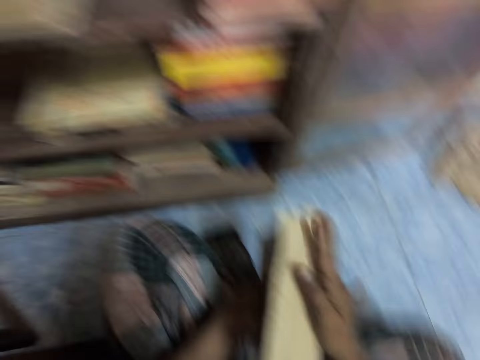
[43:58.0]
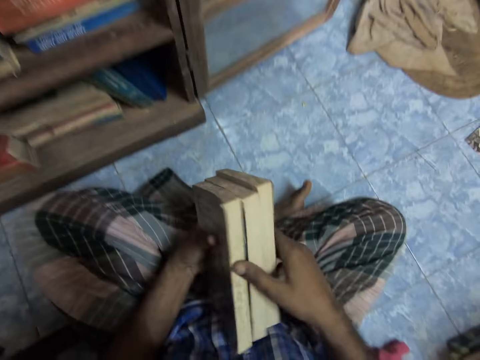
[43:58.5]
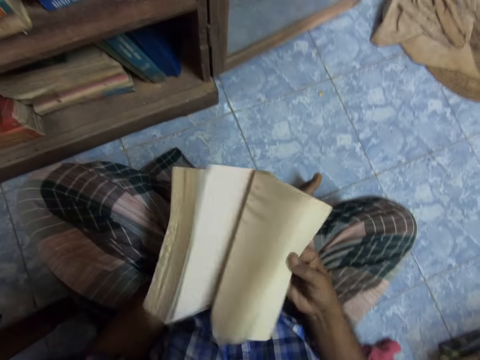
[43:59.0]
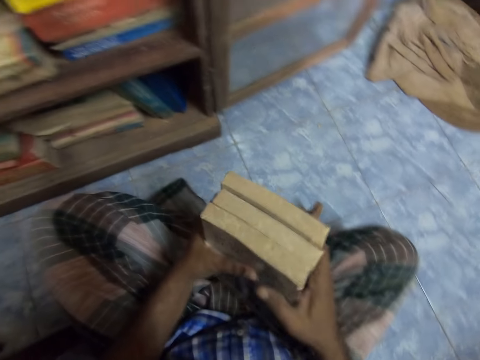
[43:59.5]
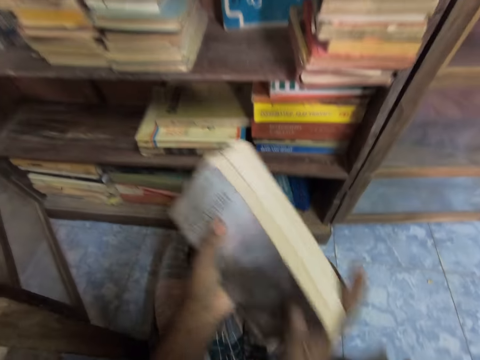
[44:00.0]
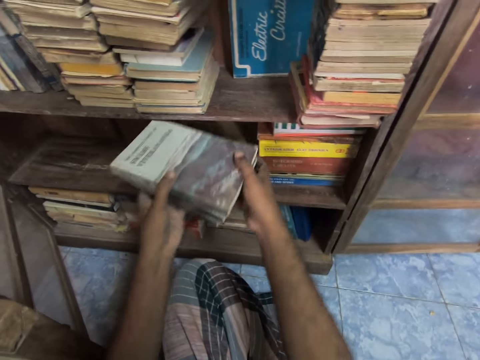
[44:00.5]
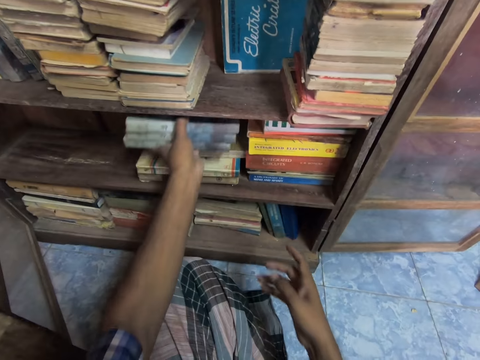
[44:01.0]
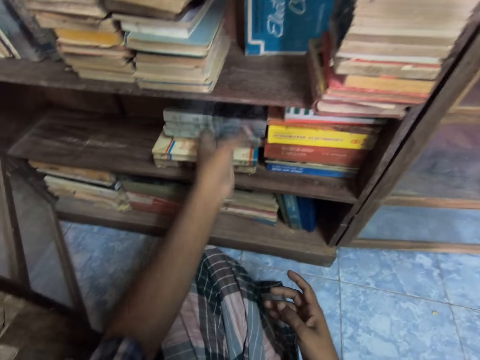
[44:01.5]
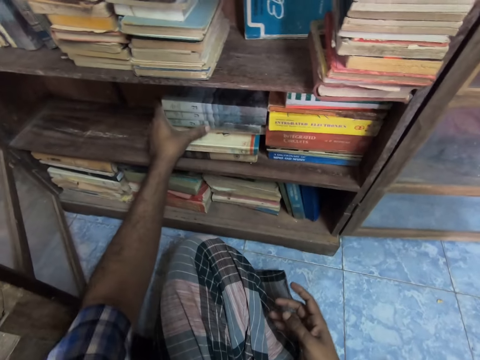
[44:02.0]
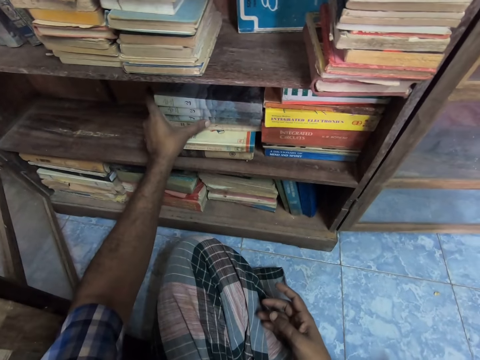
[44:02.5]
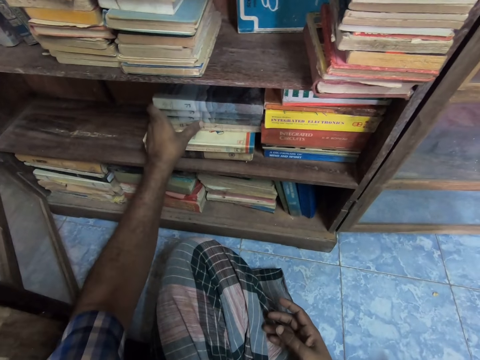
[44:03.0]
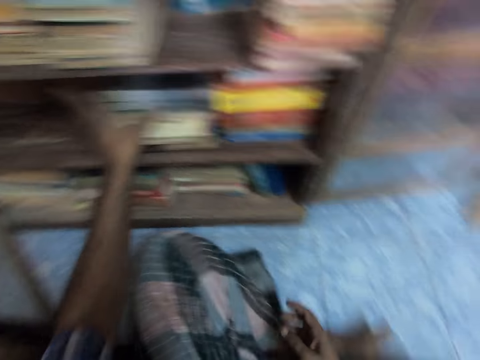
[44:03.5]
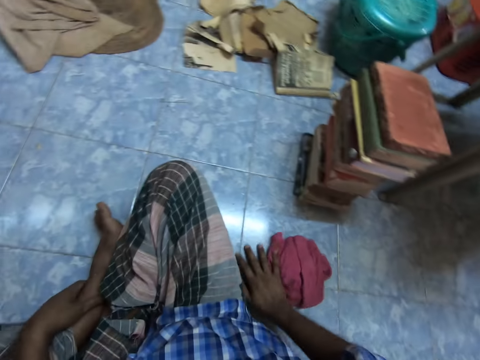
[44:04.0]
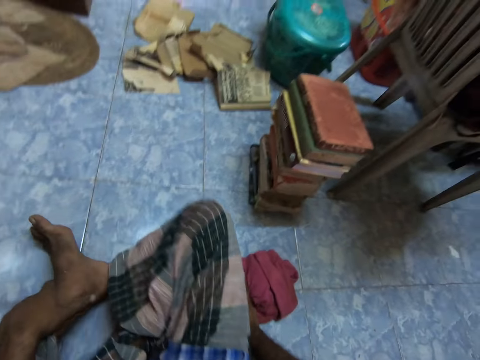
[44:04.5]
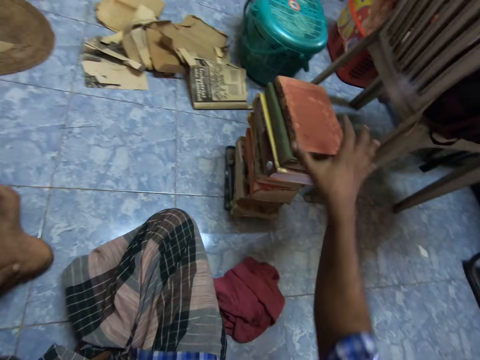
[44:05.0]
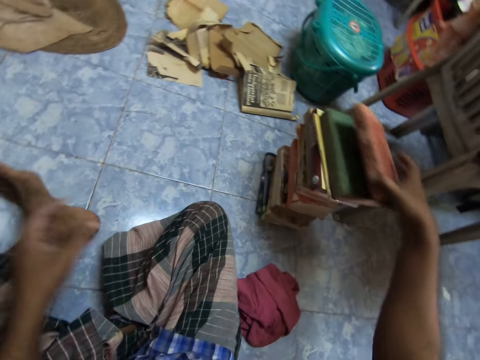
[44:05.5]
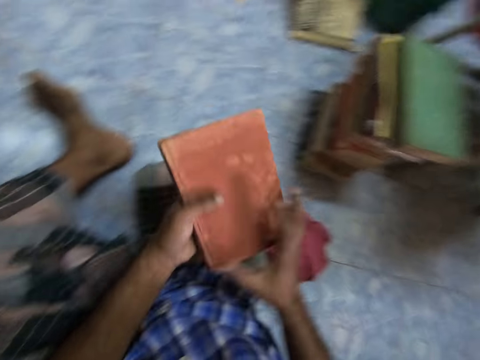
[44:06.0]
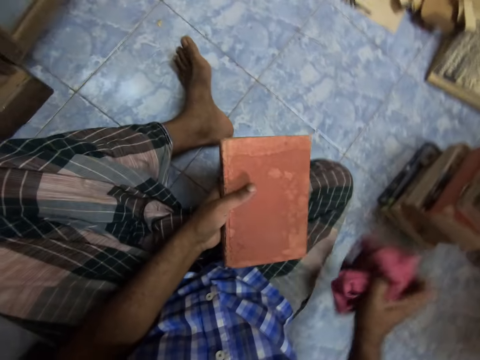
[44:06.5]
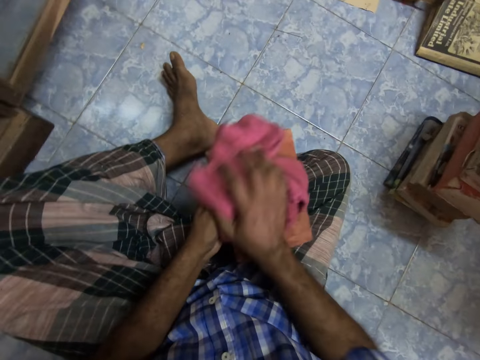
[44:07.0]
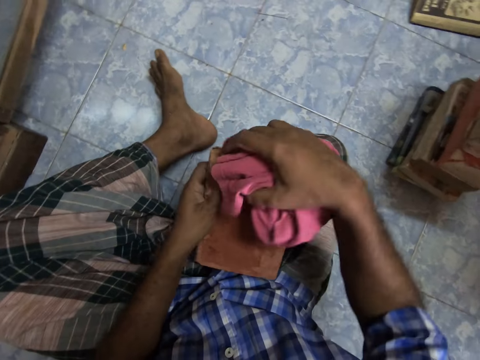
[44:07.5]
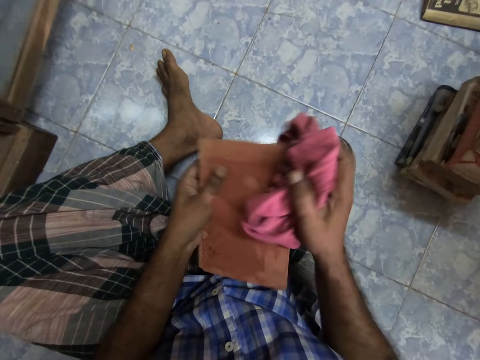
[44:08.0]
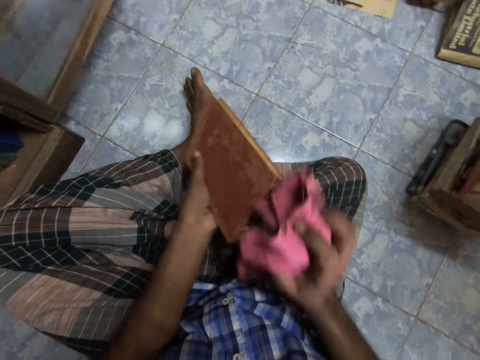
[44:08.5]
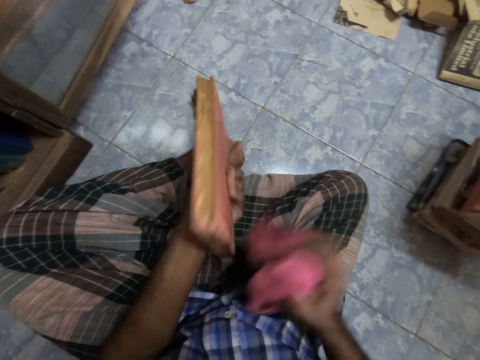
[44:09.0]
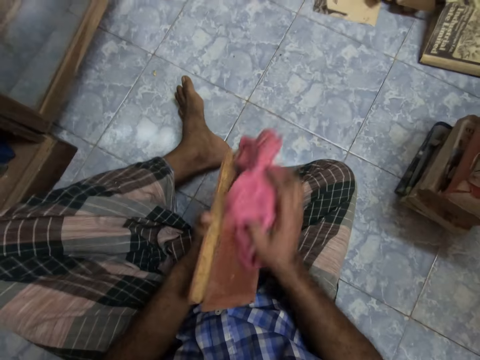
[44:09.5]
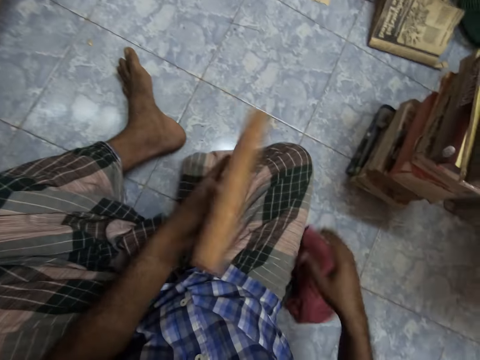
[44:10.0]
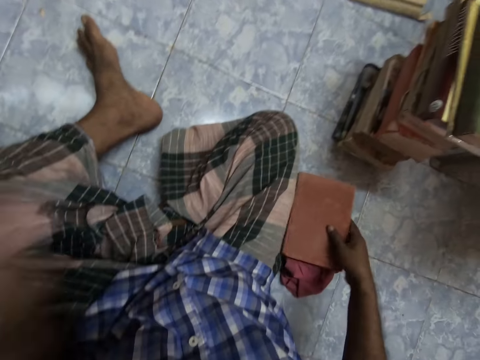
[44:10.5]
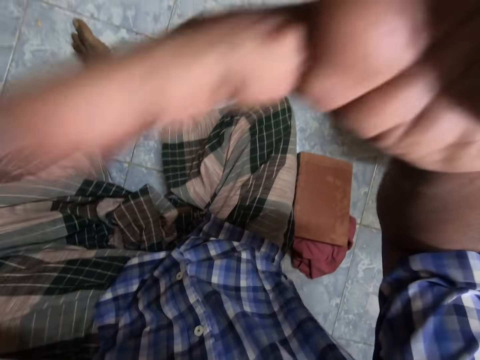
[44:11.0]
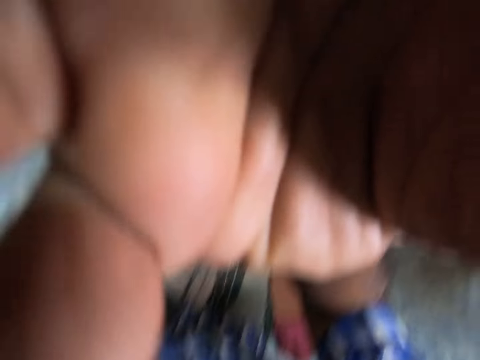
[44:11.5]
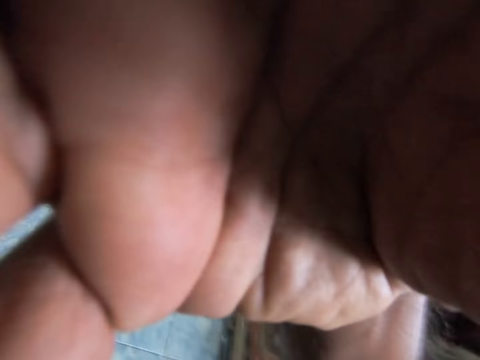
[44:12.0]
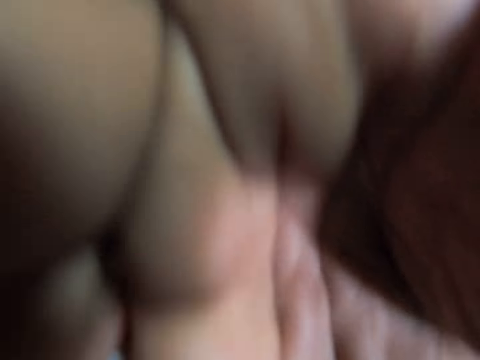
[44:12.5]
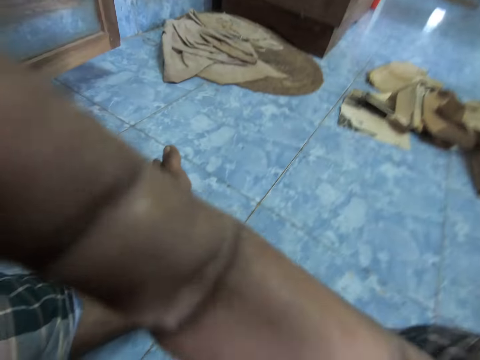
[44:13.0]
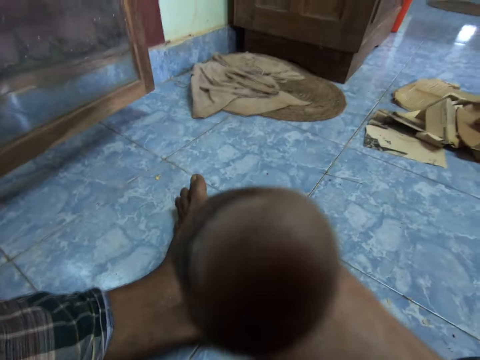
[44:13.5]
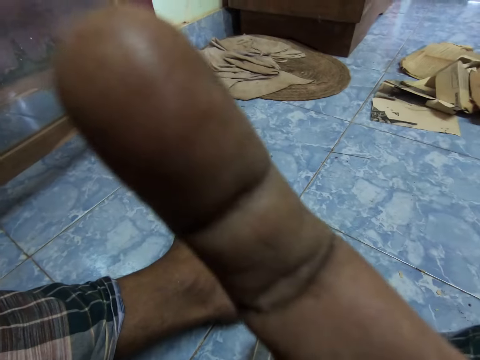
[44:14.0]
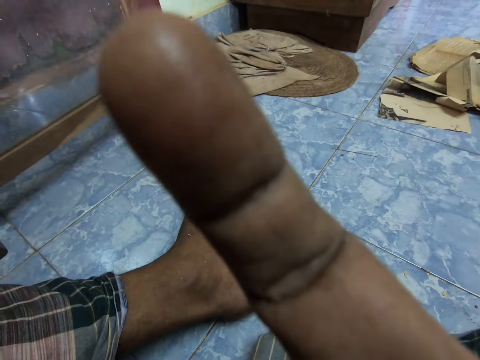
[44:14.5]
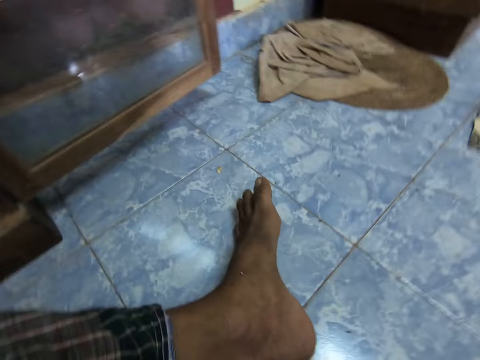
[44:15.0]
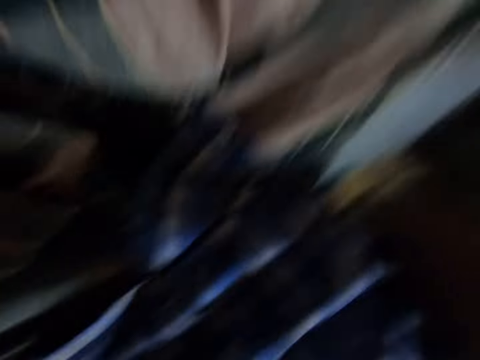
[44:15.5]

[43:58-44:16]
The camera wearer wipes a book. They flip the book pages. They arrange the books in the shelf, store the books, and move the books. They adjust their sitting position and move forward. They pick up the book, hold the book, pick up a cloth, and wipe the book. They drop the cloth, hold the book, place the book down, and adjust the camera.

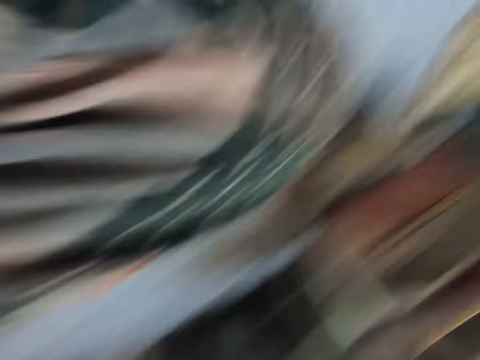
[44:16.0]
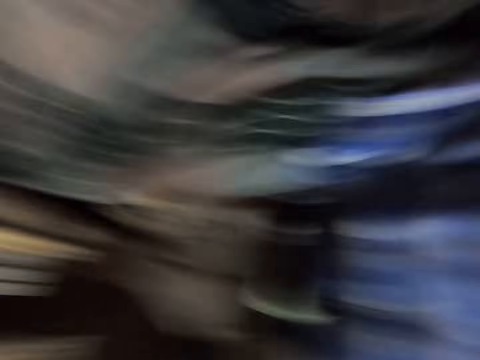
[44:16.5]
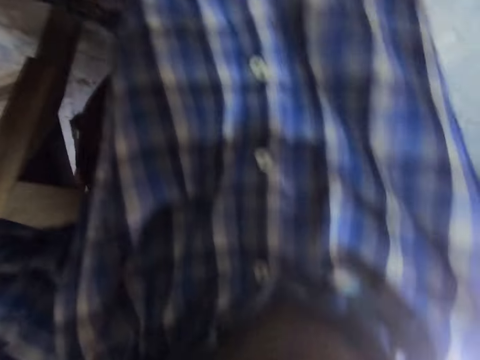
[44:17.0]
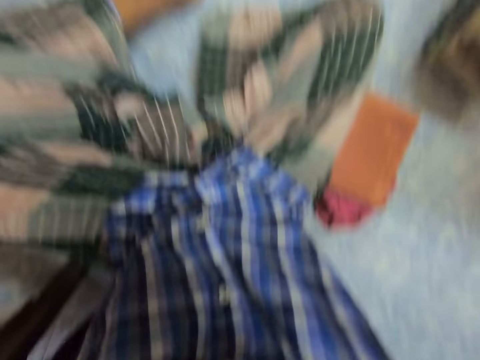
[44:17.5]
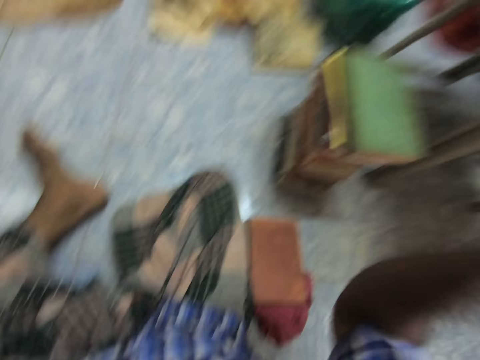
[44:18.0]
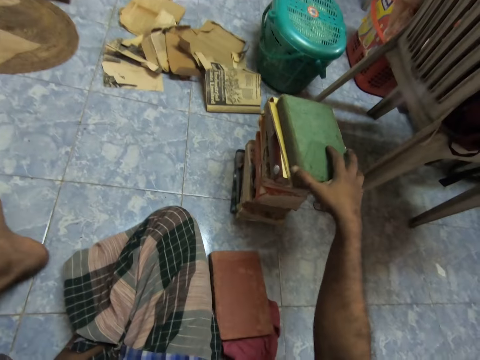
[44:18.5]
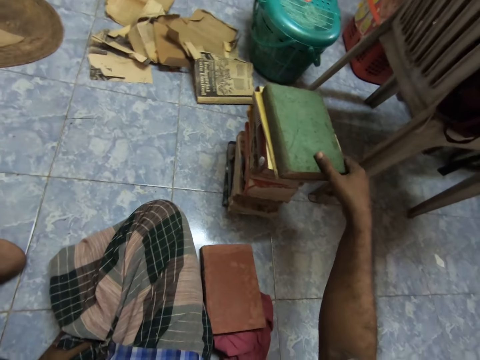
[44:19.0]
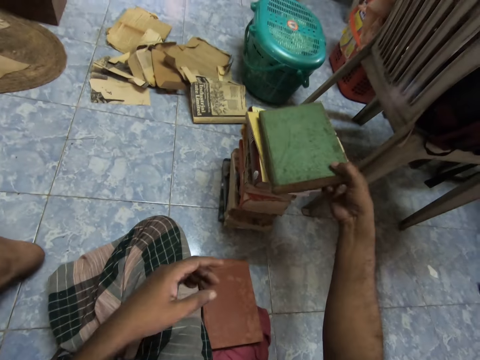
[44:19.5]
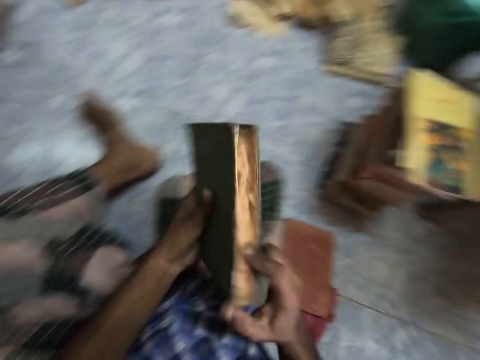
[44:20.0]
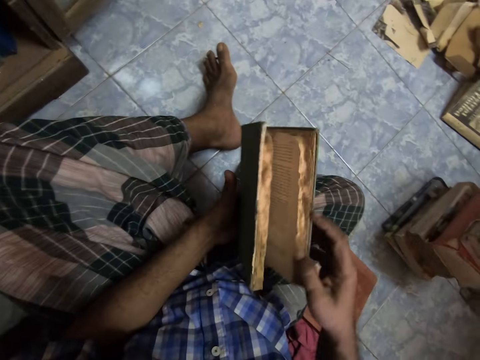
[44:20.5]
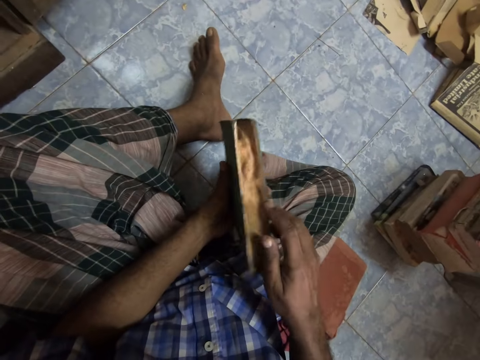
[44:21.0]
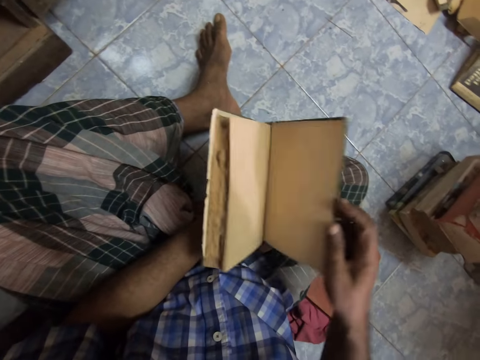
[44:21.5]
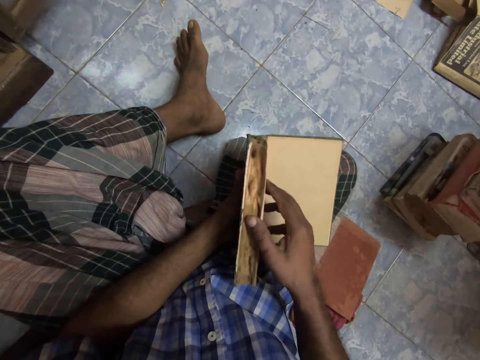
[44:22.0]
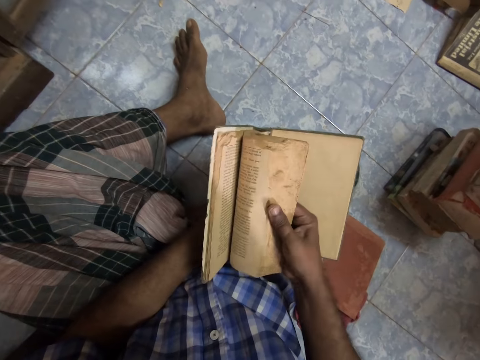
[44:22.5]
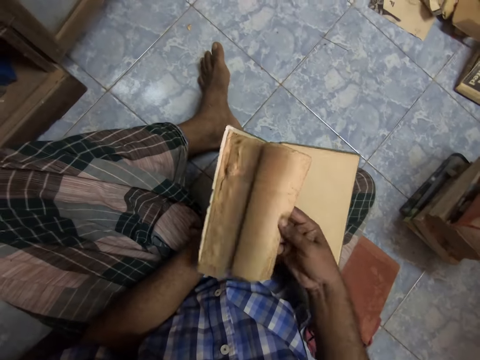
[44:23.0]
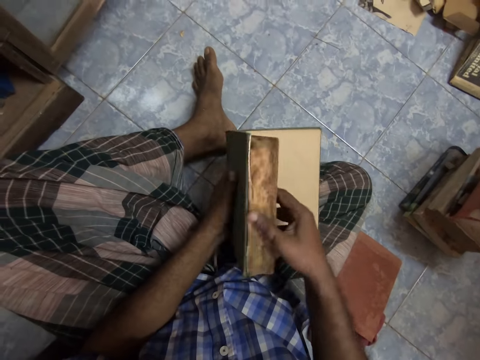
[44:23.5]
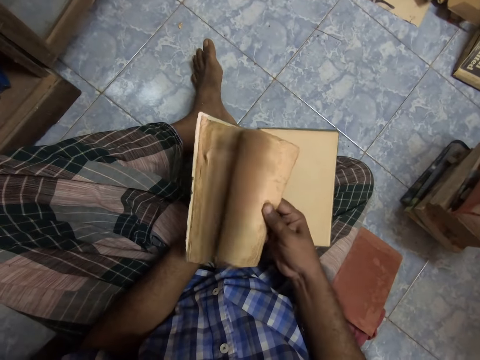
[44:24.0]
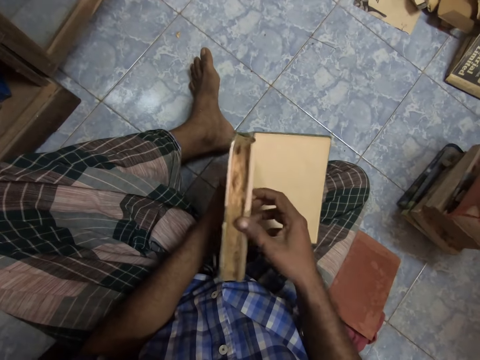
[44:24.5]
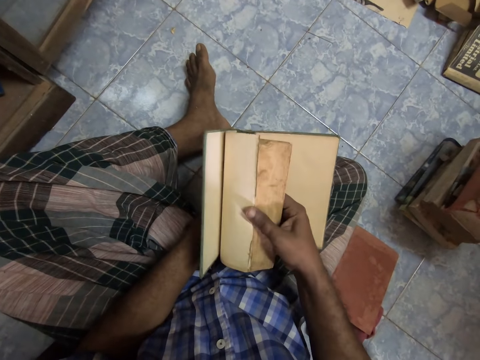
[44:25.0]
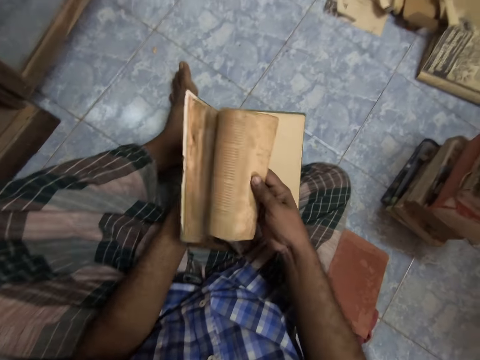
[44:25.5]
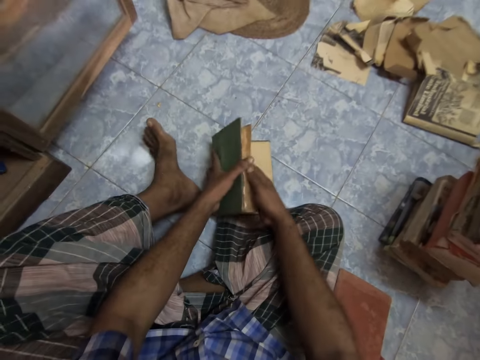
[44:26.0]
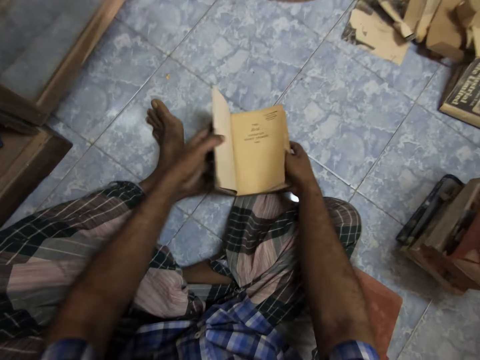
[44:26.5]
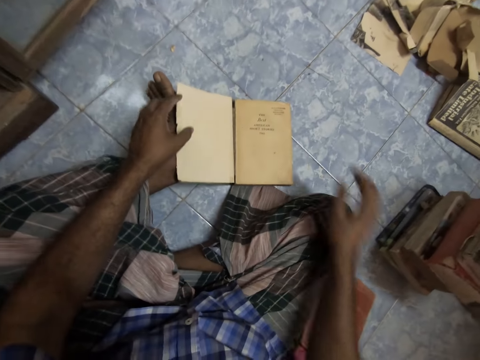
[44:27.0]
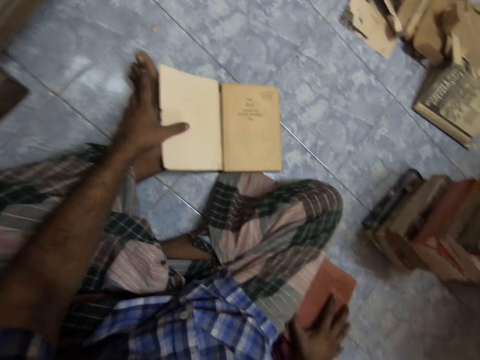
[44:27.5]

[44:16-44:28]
The camera wearer picks up a book. They hold the book, open the book, and flip the book pages. They drop the book.
